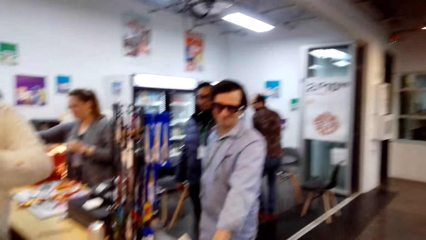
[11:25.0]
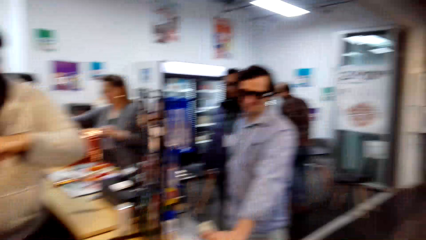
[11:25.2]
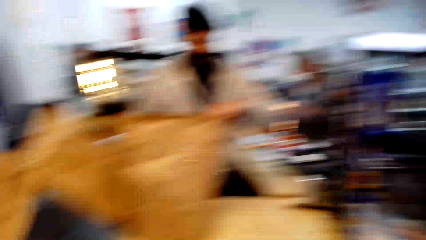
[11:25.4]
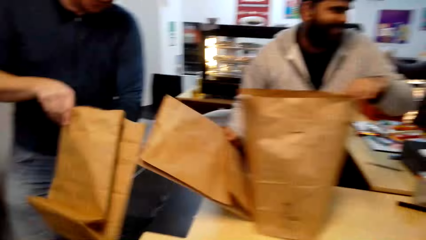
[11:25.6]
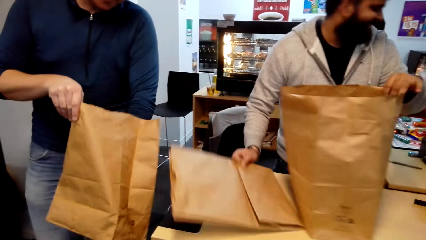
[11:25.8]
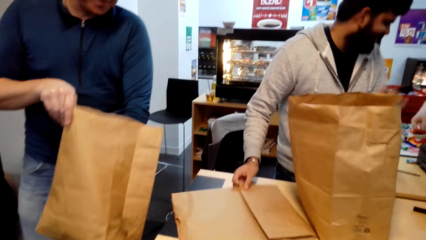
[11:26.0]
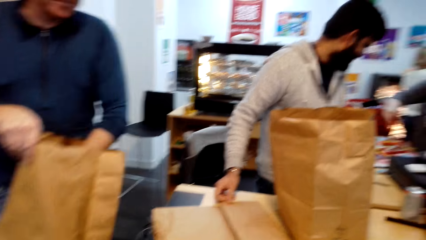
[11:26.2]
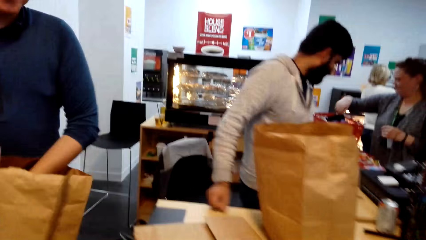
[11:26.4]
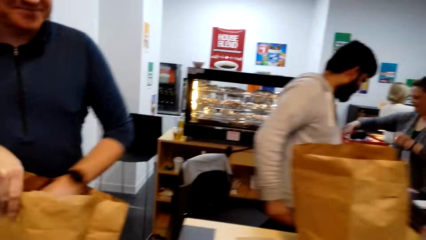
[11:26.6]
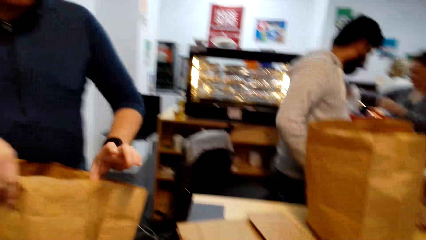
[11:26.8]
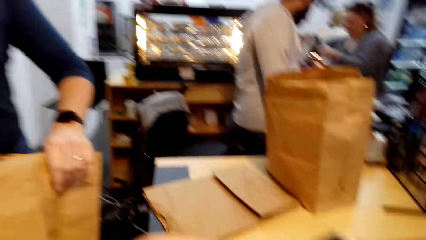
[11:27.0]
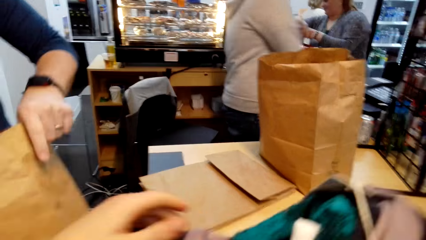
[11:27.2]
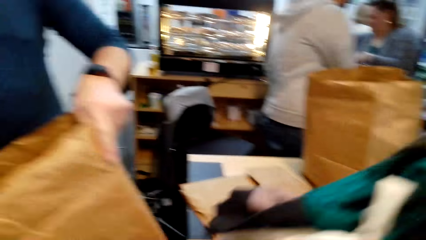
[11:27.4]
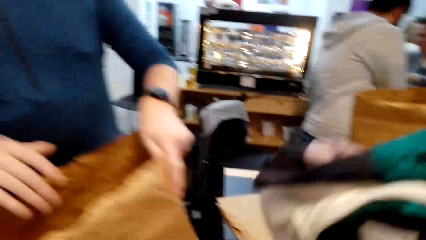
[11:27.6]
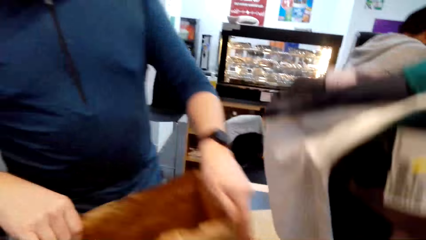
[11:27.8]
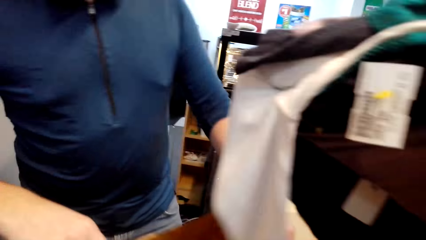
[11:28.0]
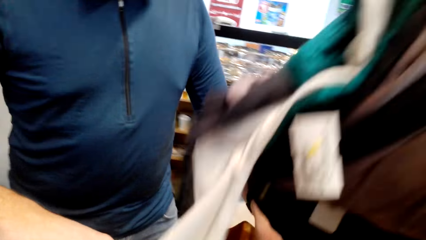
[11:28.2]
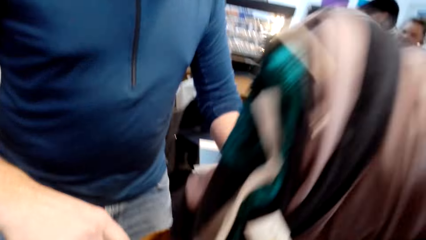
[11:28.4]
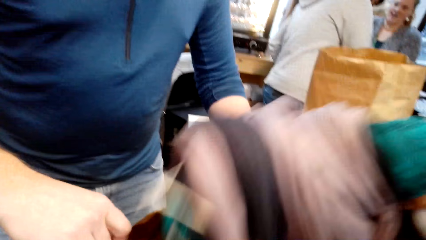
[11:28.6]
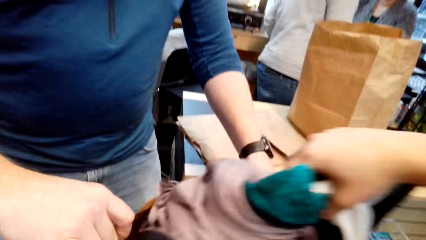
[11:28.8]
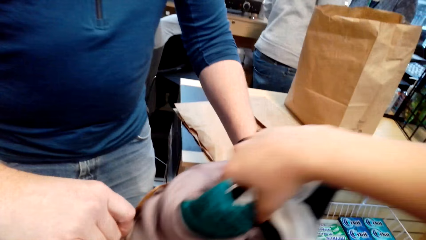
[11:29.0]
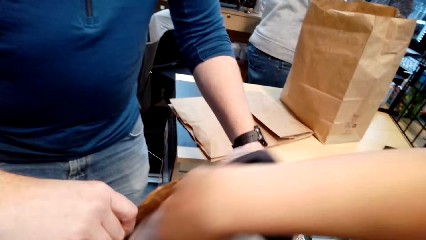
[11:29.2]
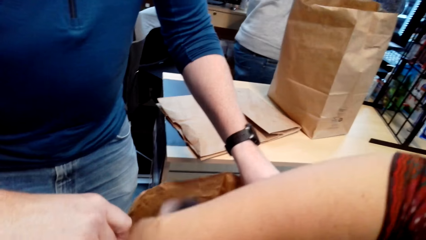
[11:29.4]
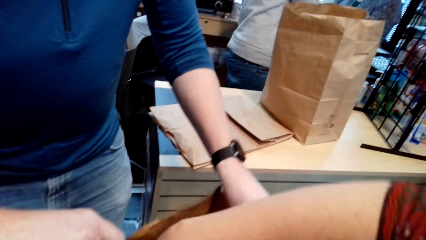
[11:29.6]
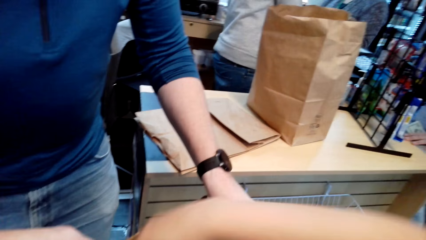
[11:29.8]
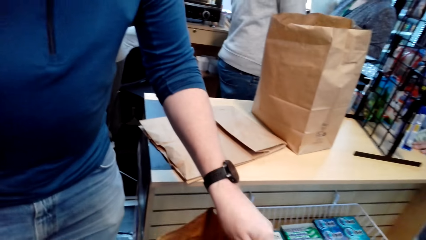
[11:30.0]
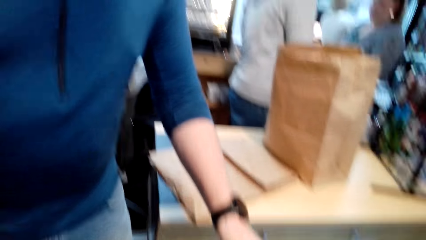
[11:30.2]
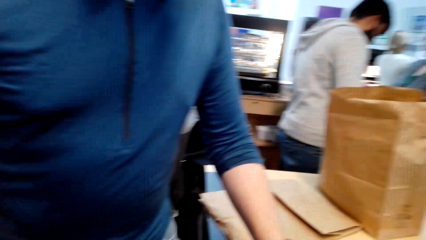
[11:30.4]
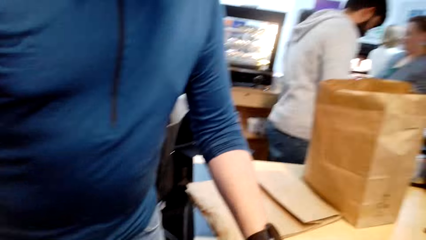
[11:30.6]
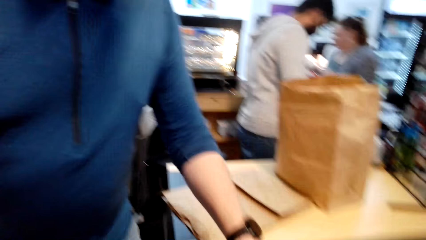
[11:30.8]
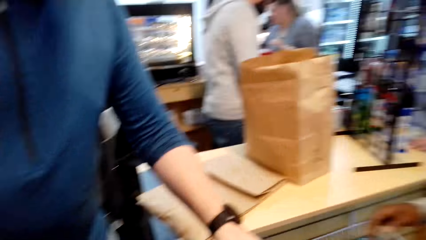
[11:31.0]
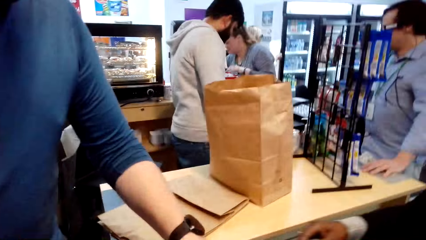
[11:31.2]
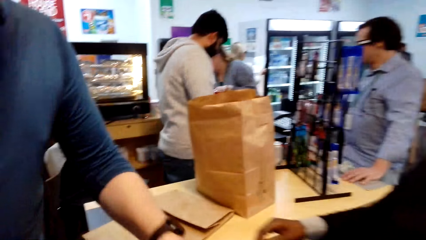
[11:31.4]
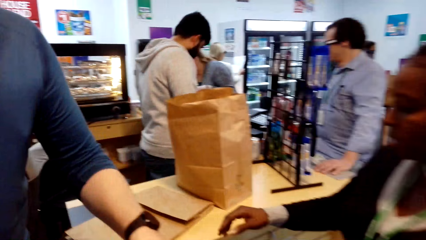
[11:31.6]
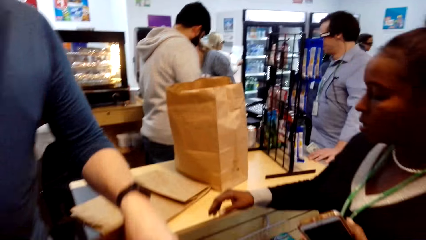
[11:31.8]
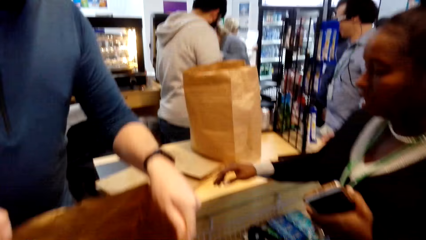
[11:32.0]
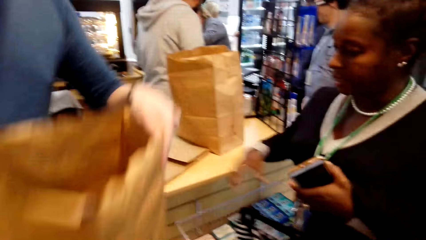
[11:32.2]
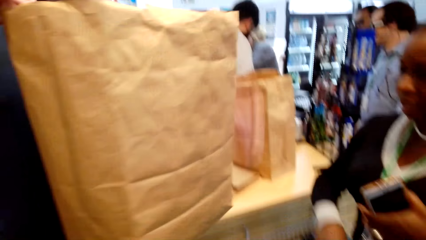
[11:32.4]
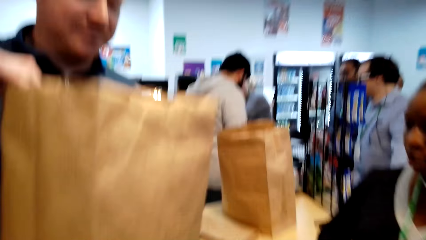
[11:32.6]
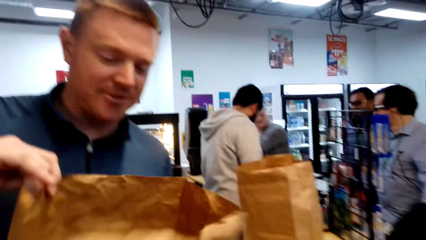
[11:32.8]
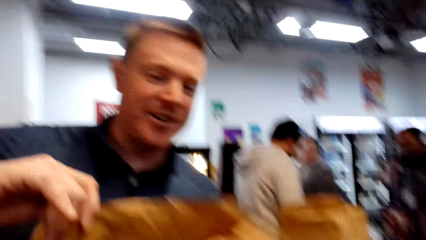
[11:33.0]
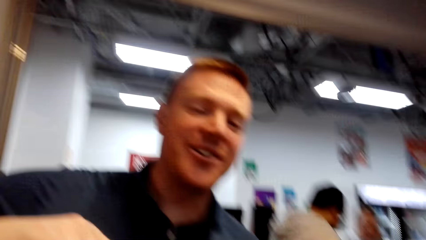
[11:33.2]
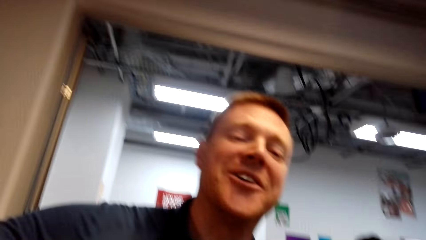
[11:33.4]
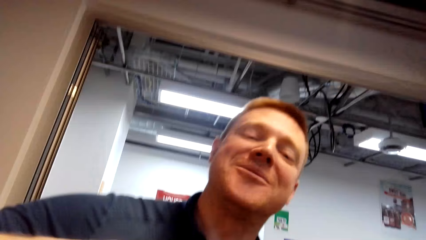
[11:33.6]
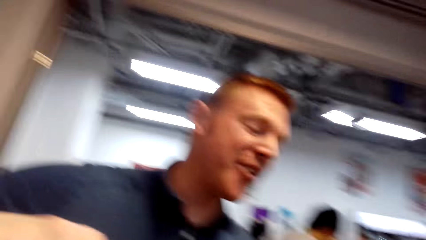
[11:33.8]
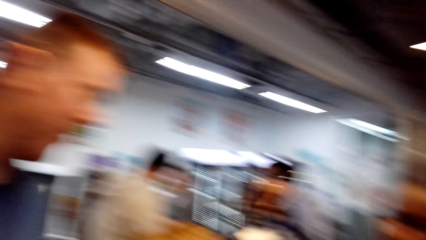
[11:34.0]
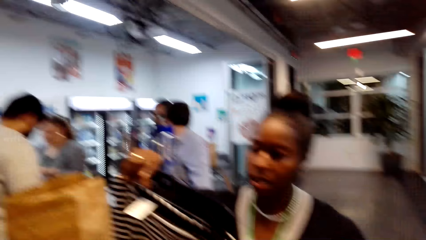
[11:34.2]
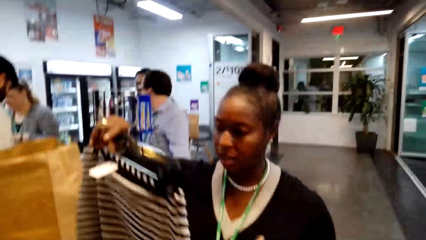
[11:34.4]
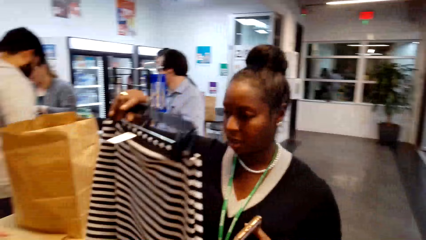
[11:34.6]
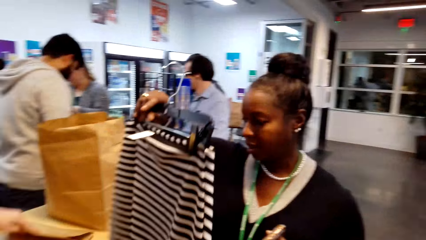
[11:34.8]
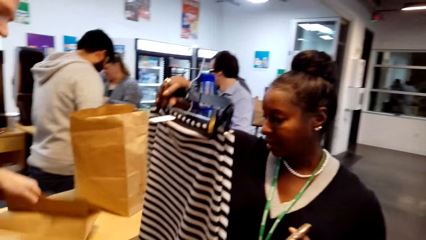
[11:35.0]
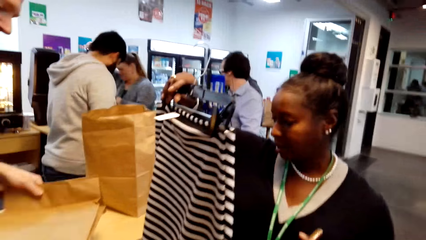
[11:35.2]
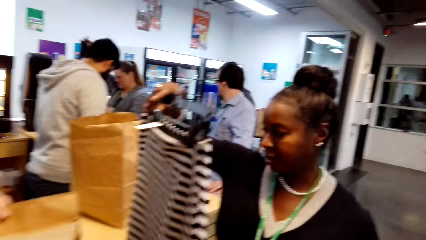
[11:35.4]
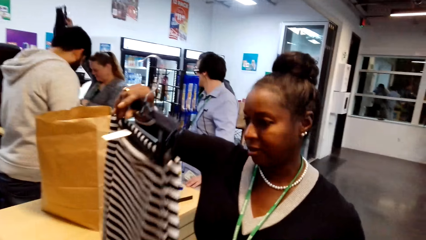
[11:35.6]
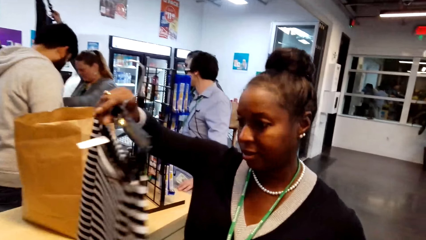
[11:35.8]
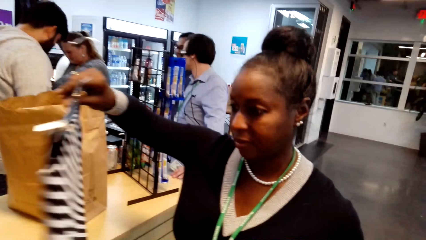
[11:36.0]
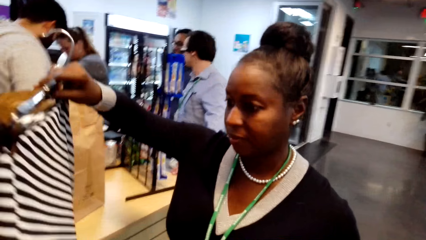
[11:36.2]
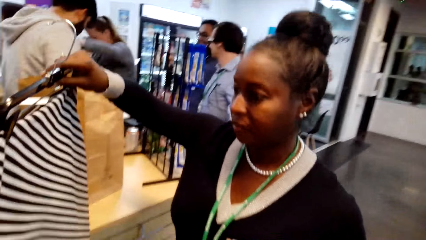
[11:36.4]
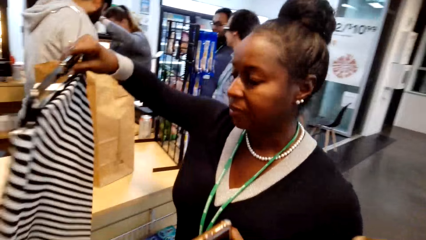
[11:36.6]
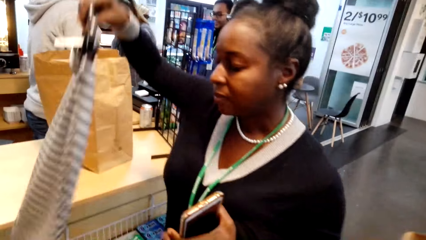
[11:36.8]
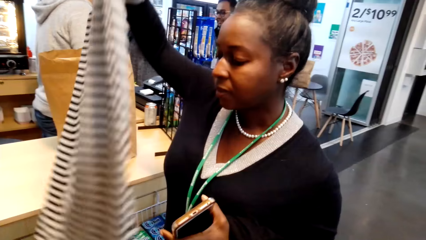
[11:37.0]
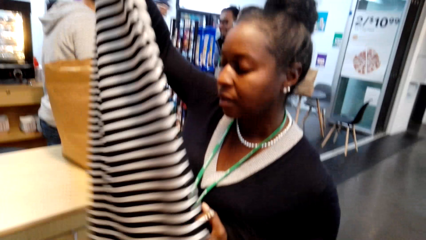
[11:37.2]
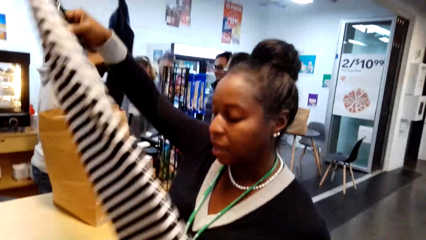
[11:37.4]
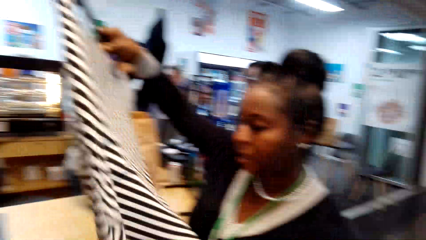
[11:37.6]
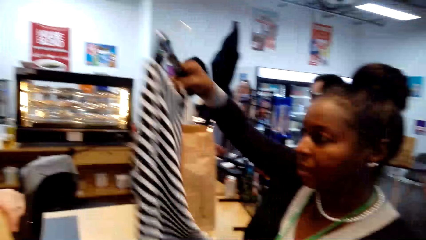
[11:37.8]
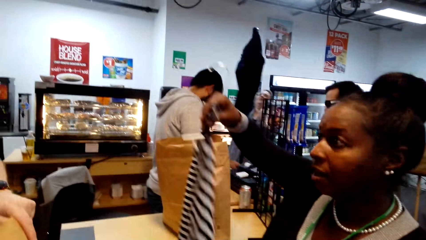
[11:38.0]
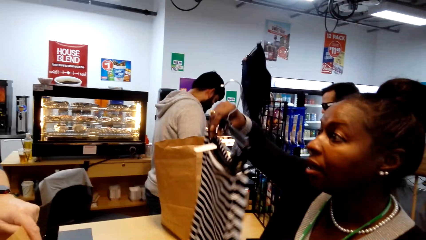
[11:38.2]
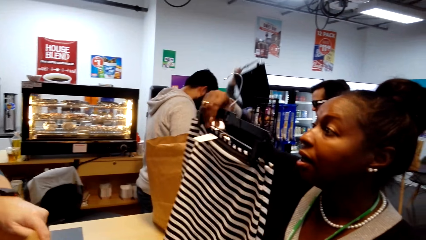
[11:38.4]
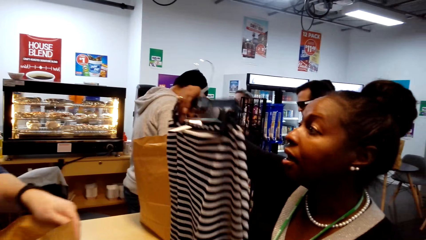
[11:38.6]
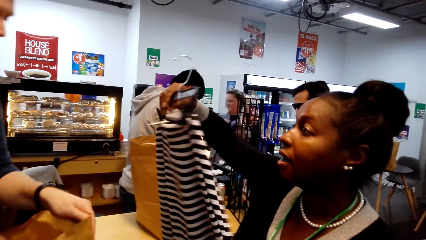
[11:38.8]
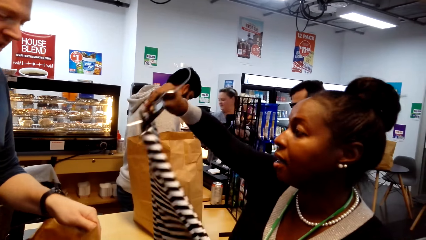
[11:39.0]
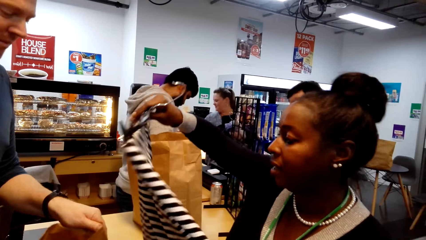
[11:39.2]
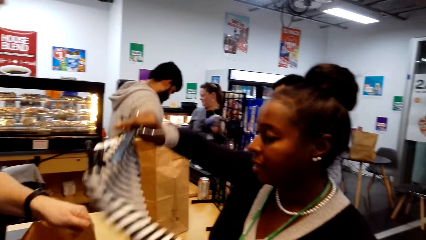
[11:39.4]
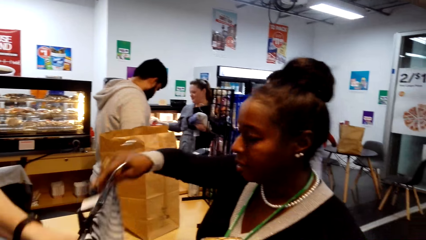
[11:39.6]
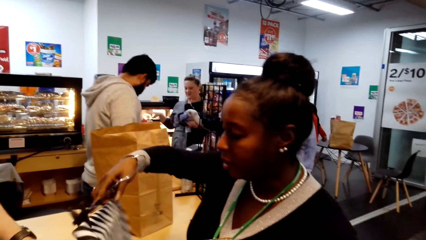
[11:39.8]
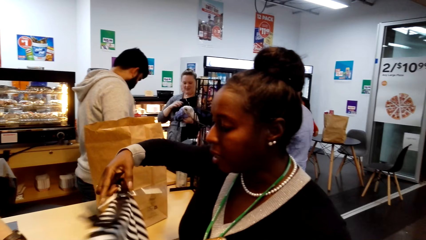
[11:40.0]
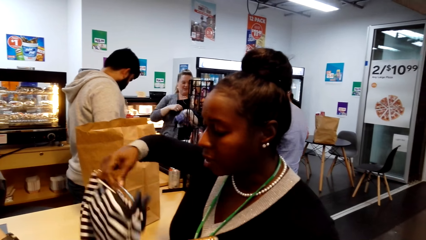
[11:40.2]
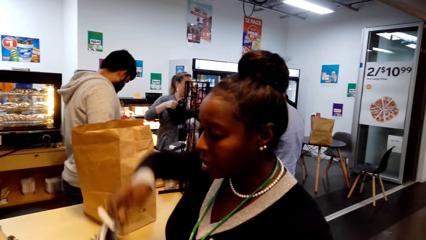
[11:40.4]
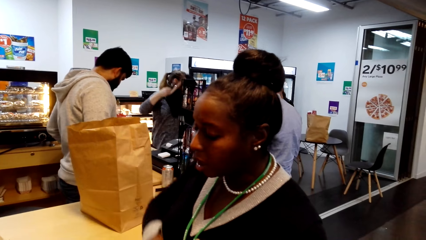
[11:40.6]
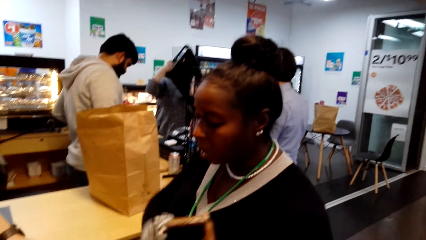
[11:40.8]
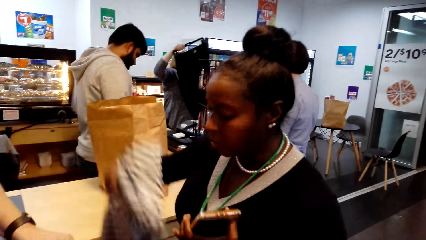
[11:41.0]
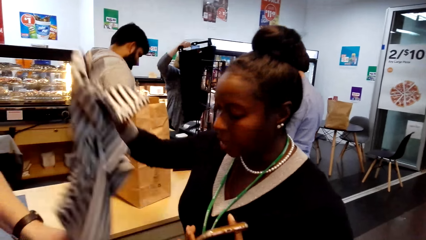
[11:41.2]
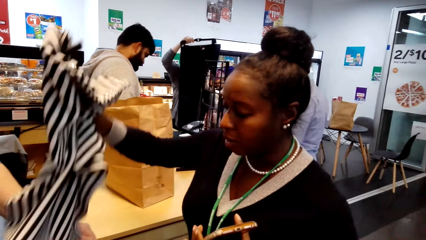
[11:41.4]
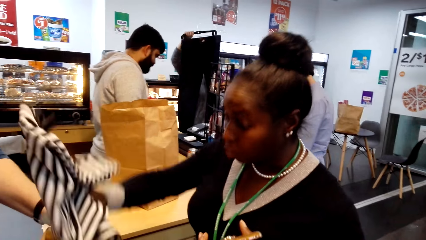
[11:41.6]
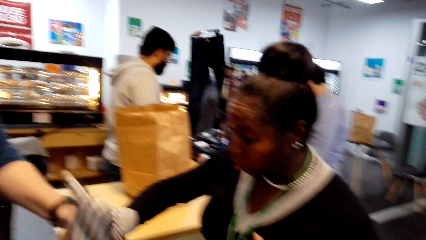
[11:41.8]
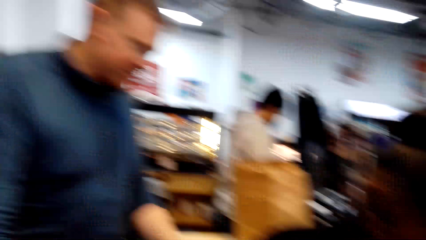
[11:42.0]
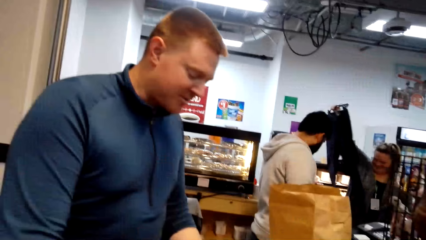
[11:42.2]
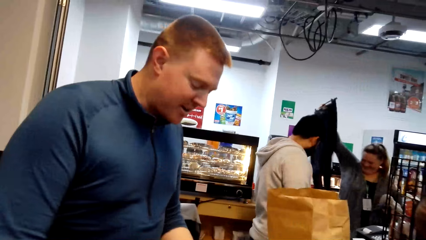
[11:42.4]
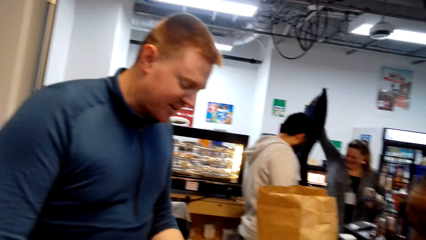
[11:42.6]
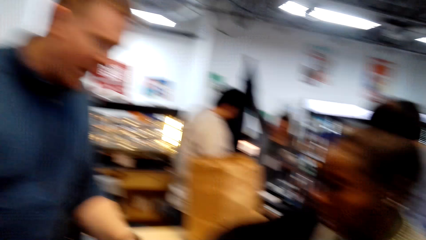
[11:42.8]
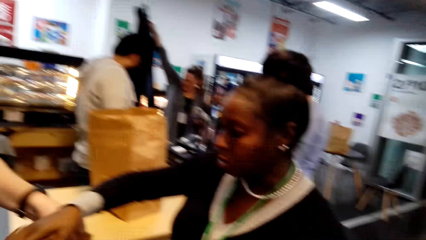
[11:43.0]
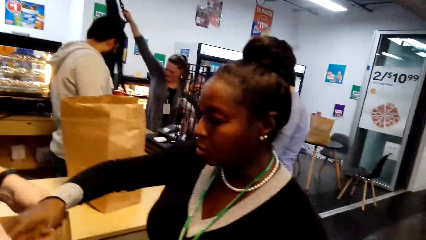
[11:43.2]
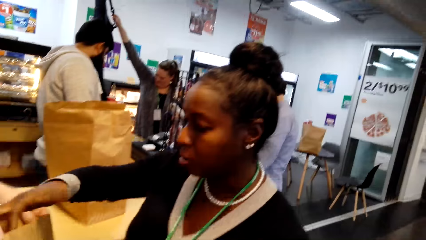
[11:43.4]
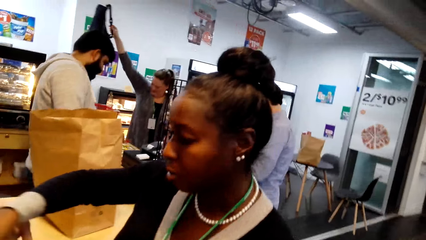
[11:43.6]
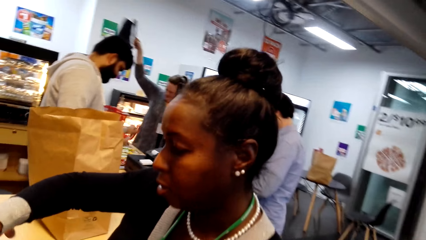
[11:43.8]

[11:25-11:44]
The cashier opens up a paper bag. The cashier picks up the paper and holds open the paper bag. The camera wearer puts clothes inside the paper bag. The cashier holds the paper bag. The camera wearer converses with the cashier and a woman. The cashier holds the paper bag up. The camera wearer takes the paper bag from the cashier and converses with the cashier. The woman holds a skirt up. The cashier grabs another paper bag and talks to the woman. The woman puts the skirt inside the paper bag. The cashier holds open the paper bag and converses with the woman.
